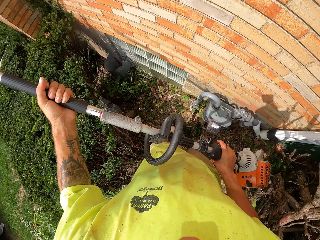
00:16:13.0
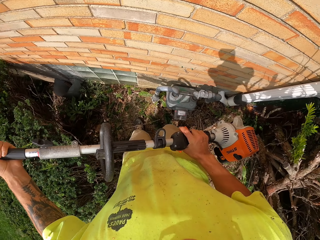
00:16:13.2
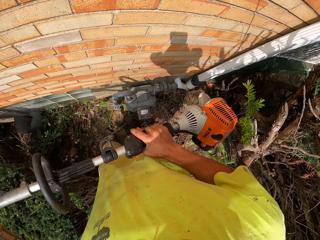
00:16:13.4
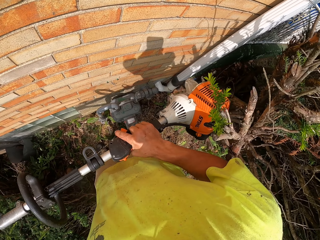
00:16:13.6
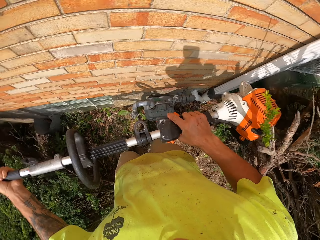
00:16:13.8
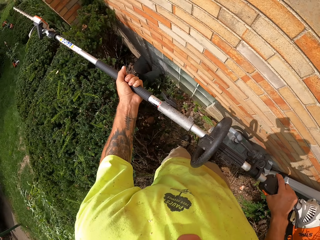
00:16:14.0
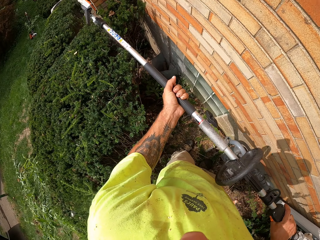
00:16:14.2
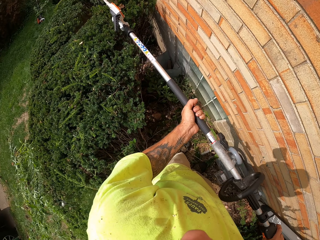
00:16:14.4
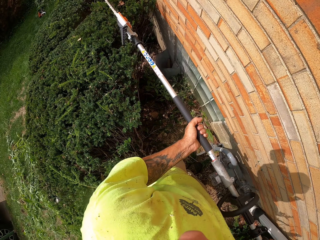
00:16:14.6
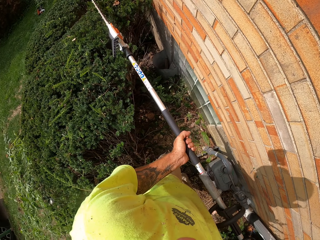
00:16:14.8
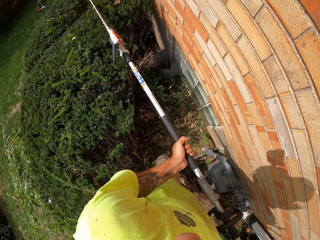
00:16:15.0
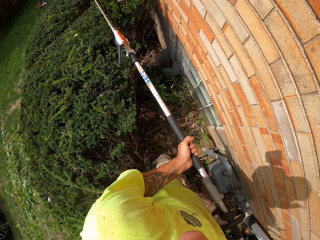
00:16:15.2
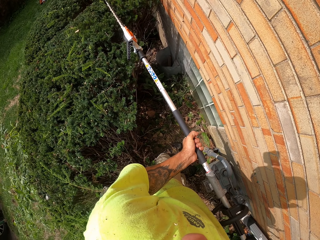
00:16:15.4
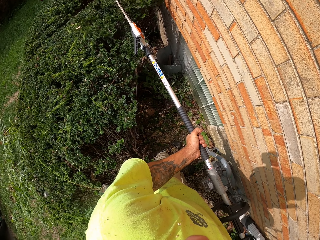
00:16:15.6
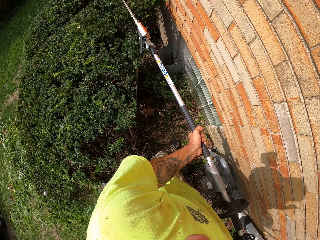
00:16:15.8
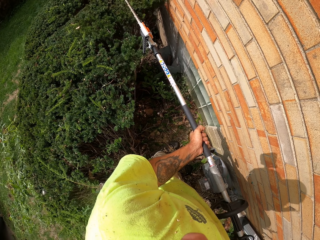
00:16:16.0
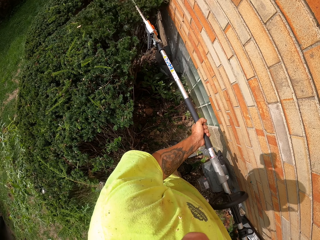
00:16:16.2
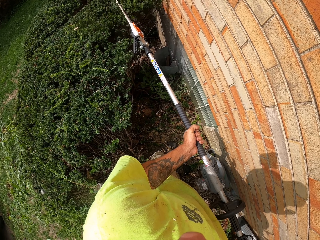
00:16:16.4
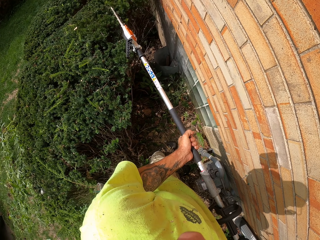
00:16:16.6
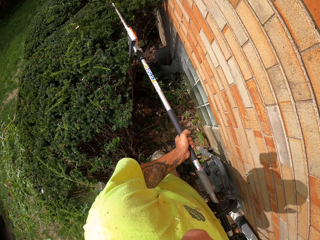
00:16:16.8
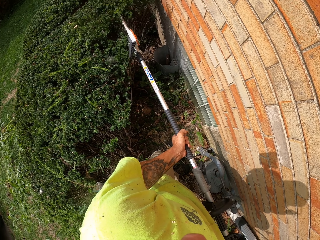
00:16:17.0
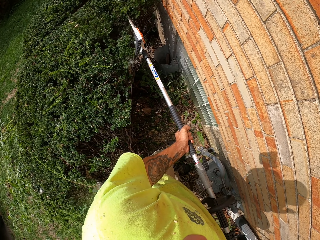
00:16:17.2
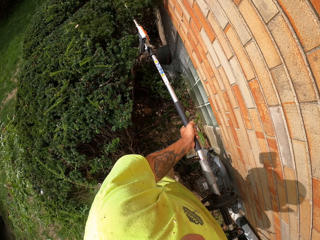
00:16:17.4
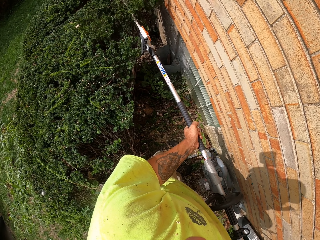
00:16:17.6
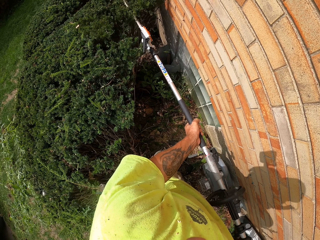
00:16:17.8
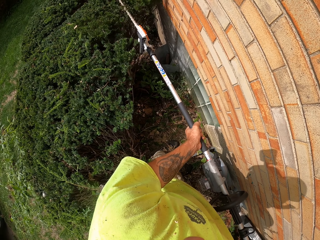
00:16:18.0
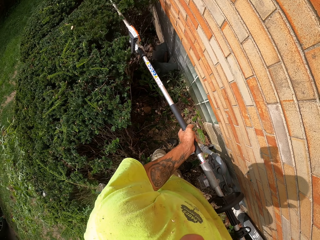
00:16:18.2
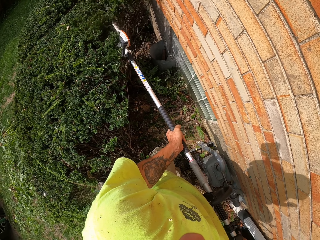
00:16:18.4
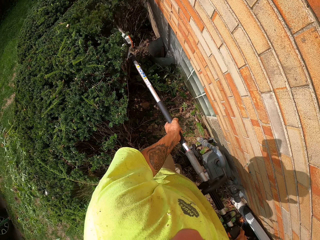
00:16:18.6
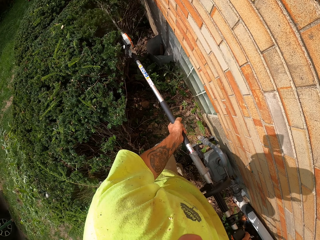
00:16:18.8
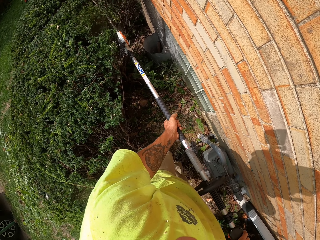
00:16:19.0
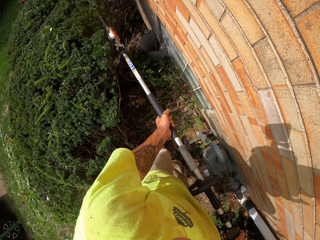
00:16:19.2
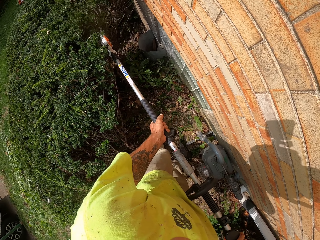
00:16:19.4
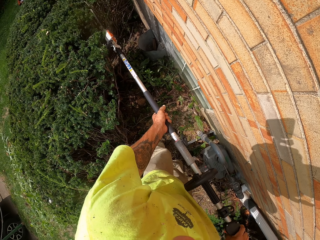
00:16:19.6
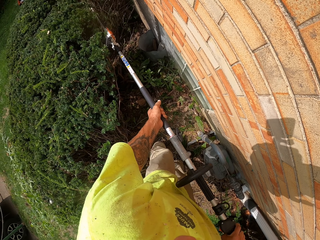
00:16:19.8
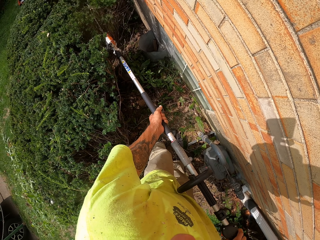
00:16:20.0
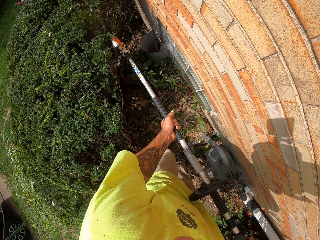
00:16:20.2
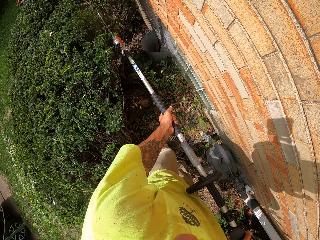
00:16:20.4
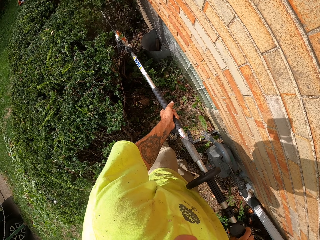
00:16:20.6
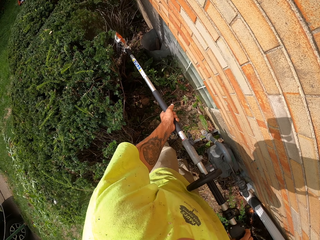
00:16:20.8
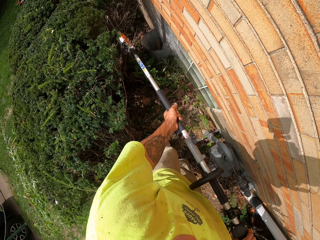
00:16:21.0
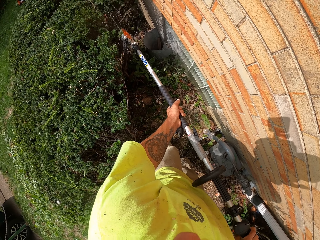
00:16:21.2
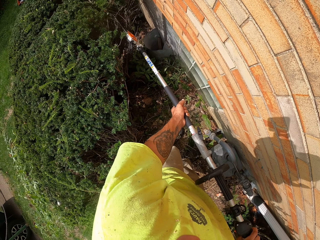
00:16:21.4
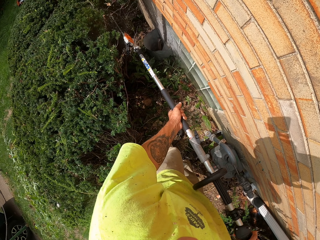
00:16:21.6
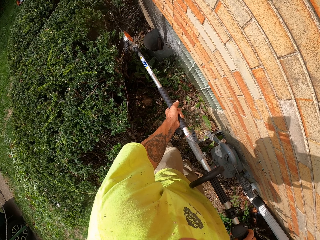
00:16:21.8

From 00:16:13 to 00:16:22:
The camera wearer moves forward. They trim the shrub with a grass trimmer in both hands.

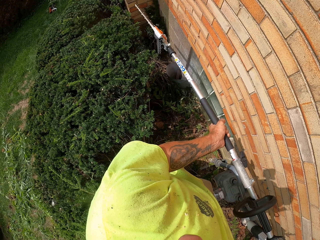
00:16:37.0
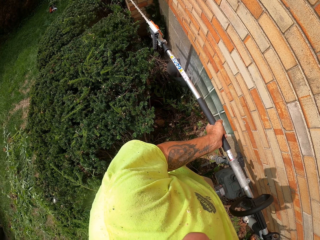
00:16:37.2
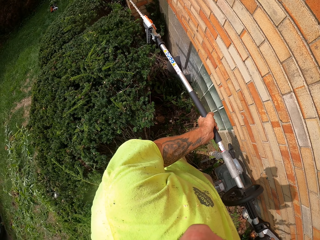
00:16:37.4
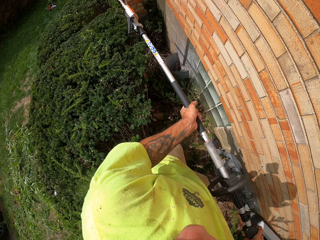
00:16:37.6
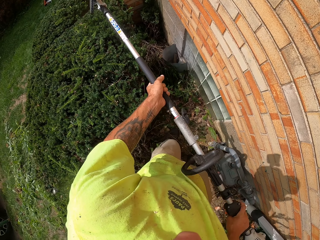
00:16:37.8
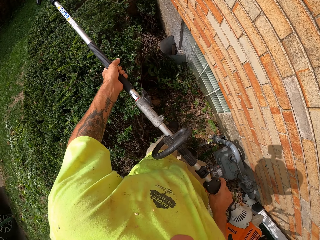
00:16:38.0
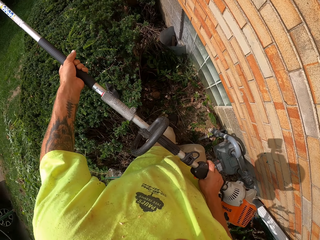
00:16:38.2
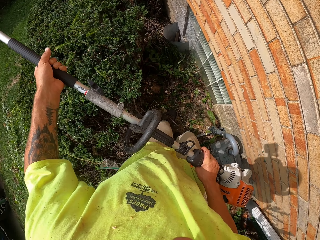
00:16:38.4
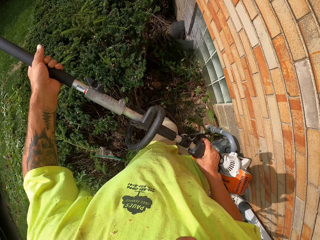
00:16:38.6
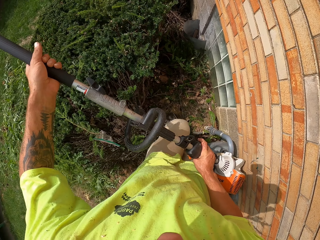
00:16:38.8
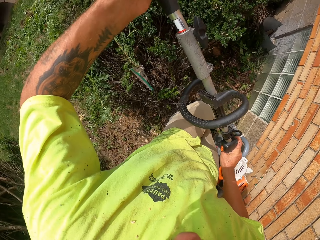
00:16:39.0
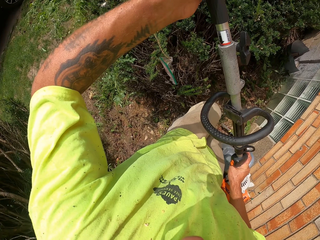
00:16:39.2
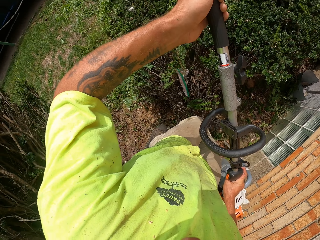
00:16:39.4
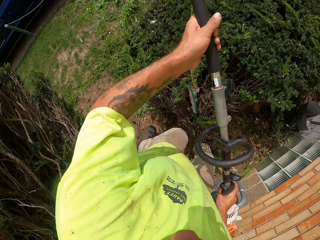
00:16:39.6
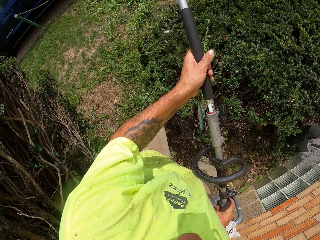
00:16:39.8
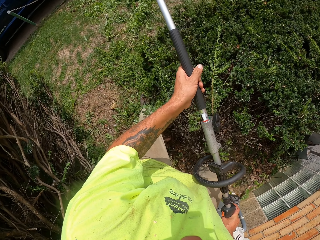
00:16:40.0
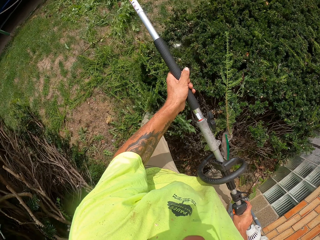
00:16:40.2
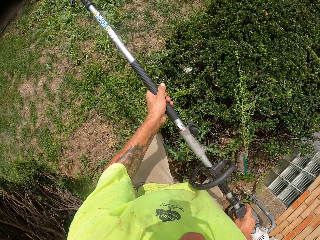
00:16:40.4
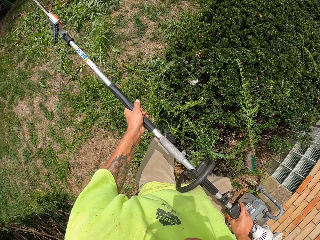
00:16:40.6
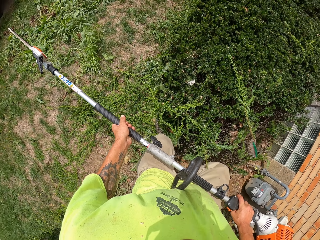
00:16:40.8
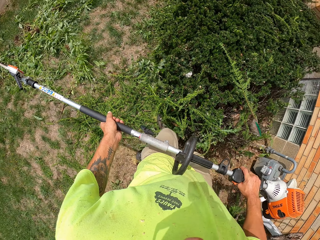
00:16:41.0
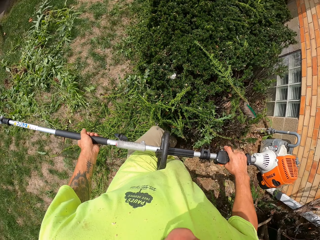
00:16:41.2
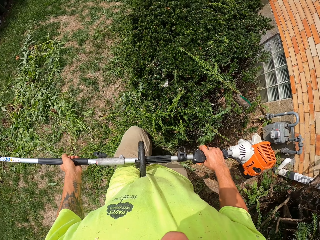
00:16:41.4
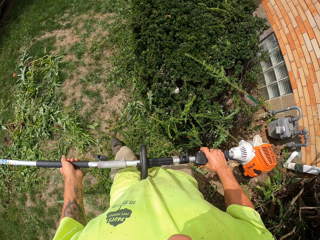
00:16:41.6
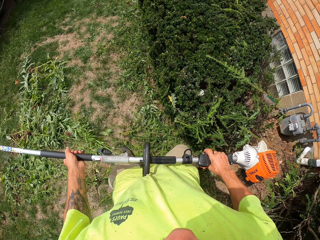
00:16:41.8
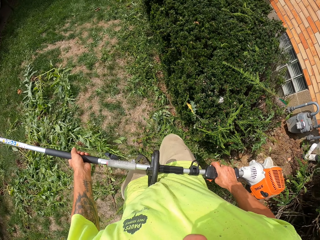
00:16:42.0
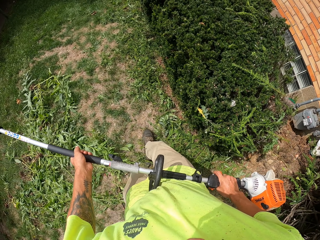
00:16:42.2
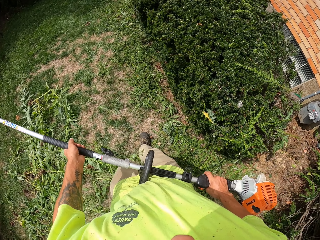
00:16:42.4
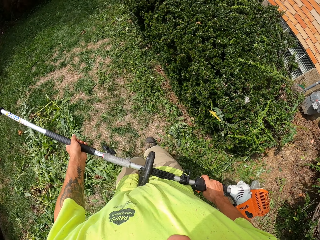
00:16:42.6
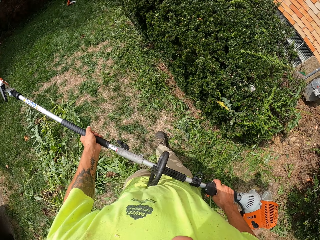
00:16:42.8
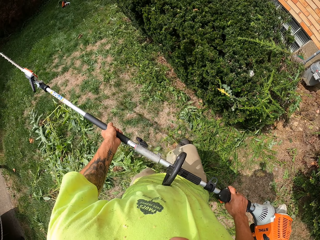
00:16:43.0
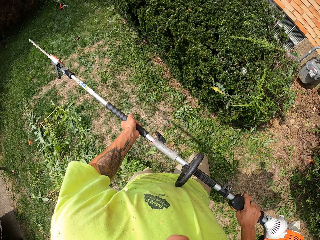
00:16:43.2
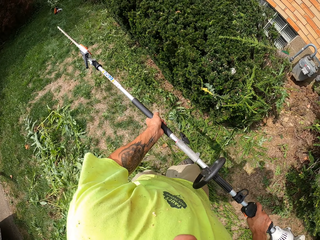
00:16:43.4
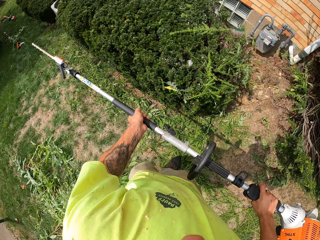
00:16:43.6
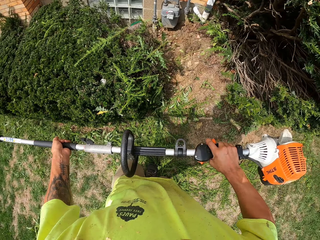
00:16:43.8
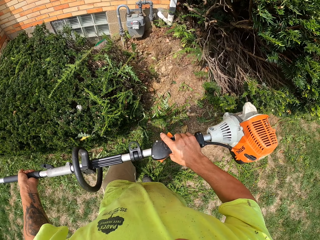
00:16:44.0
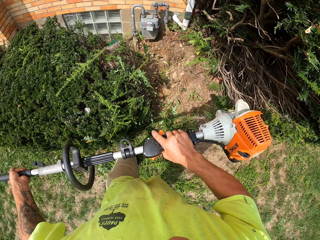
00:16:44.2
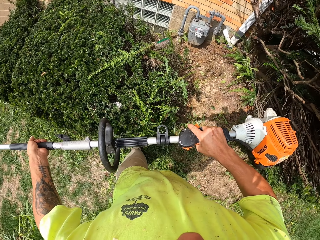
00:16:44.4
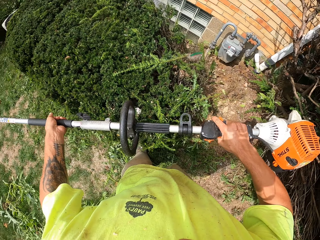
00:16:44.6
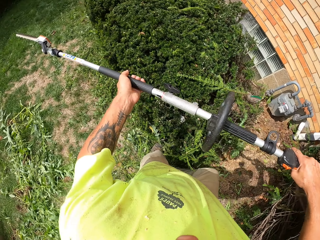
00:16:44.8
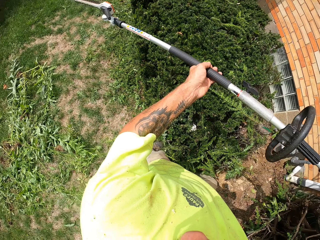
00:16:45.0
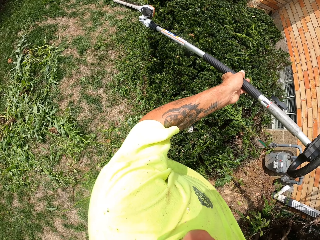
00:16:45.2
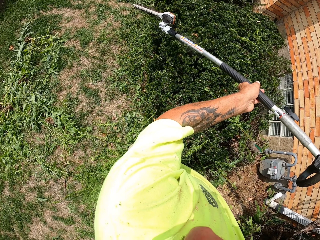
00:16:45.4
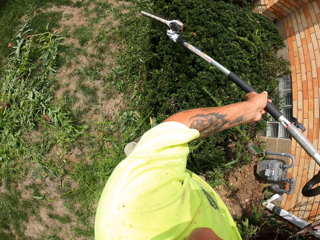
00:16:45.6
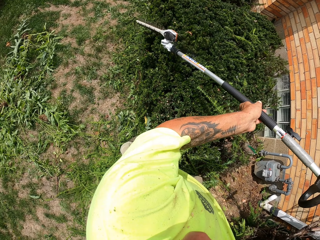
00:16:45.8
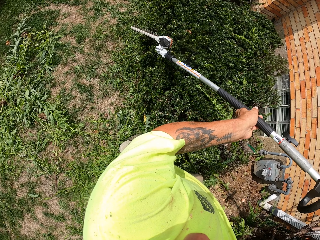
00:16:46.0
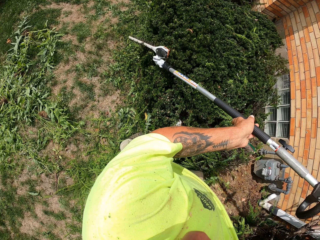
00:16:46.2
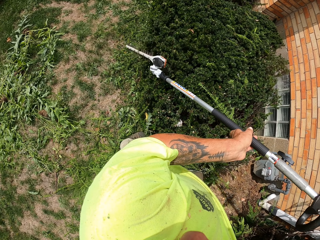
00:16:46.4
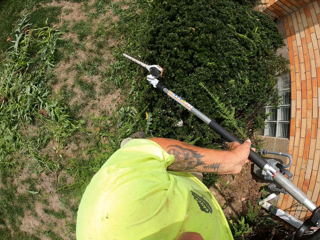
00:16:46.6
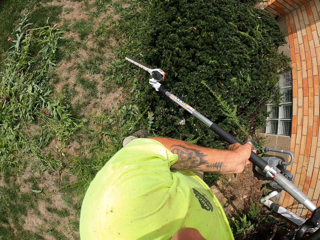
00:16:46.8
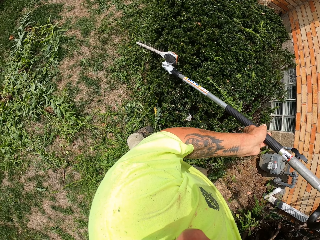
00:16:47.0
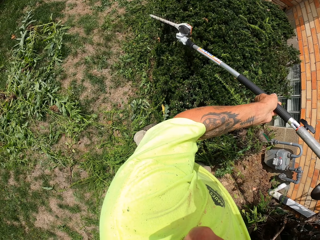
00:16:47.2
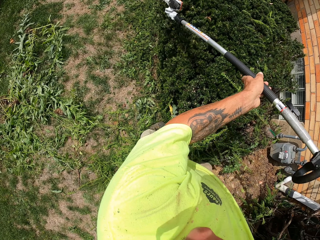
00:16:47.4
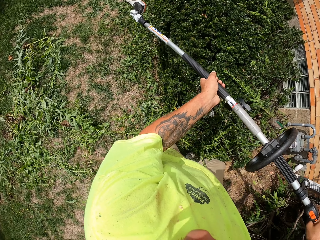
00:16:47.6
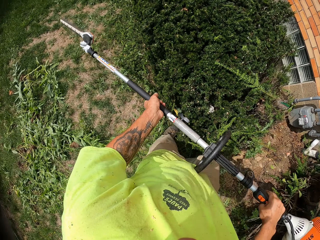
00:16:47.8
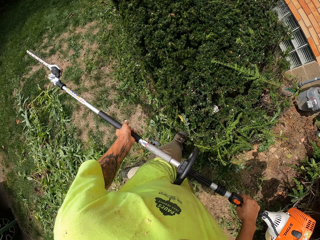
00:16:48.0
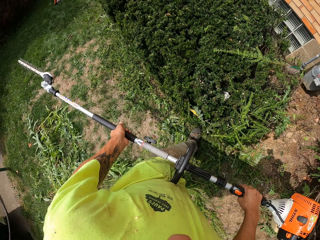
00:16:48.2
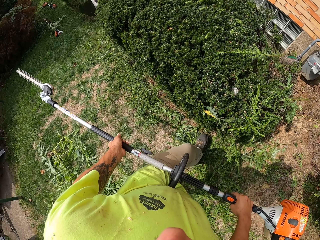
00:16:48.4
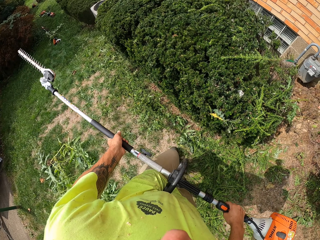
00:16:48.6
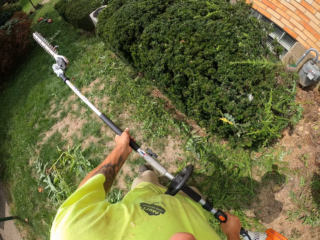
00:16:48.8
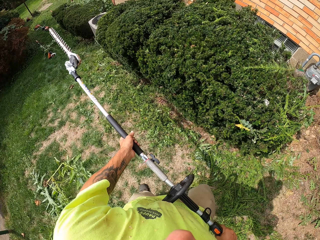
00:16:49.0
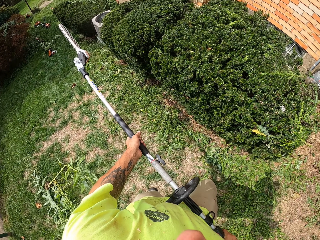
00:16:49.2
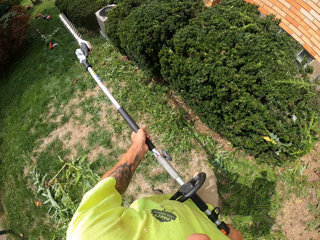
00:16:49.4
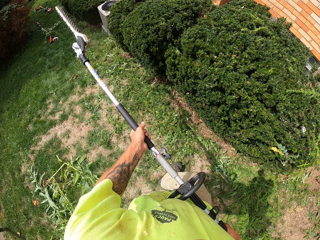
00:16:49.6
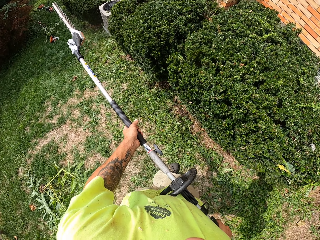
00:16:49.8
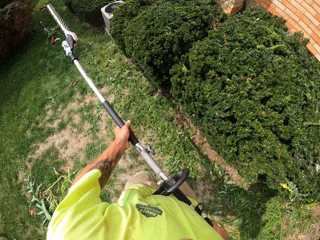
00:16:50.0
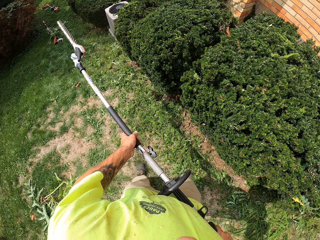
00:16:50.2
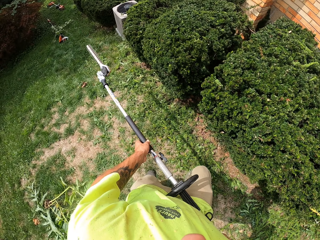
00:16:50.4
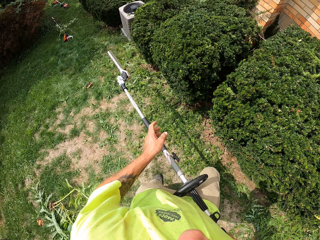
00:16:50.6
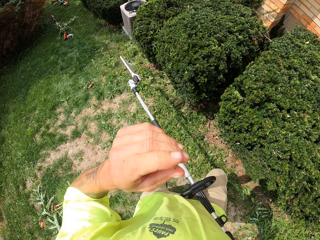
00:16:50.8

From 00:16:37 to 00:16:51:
The camera wearer trims plants with a trimming machine. They walk around. They trim the shrub with the grass trimmer in both hands.
